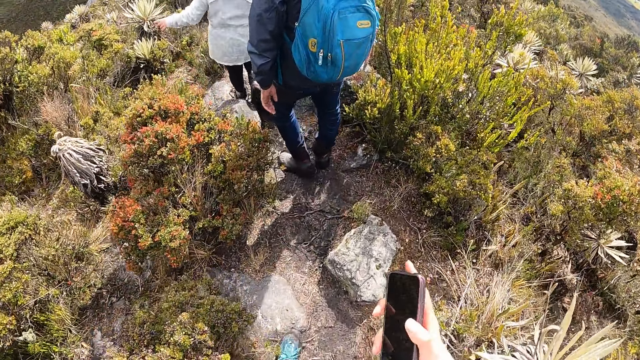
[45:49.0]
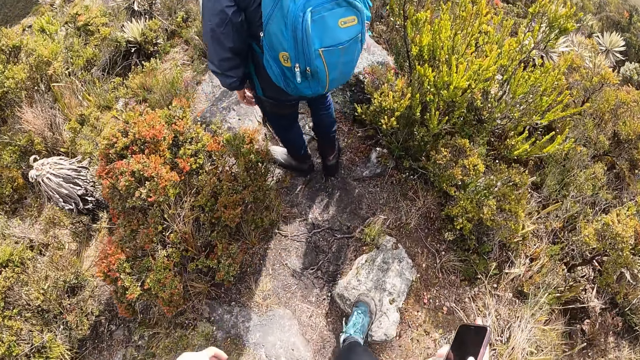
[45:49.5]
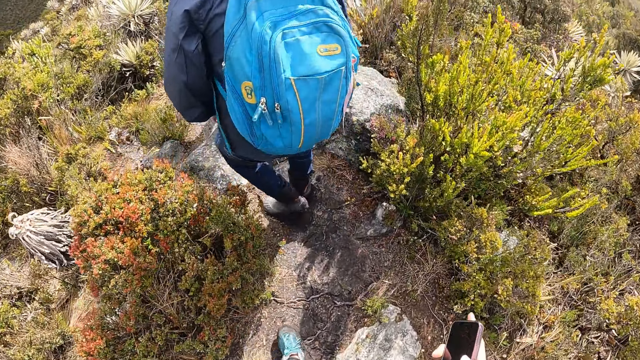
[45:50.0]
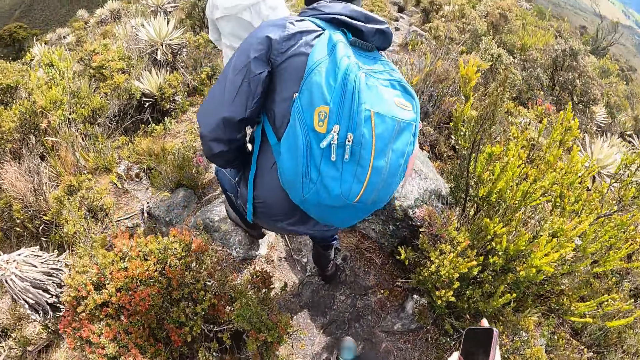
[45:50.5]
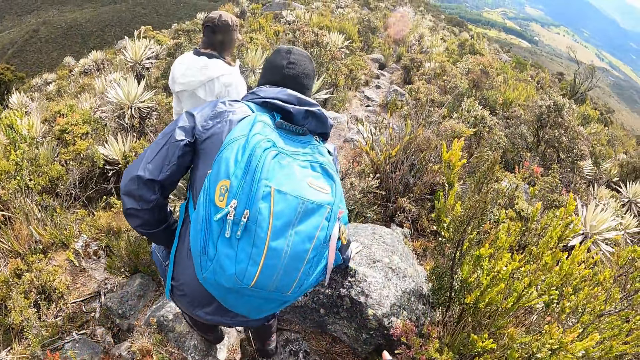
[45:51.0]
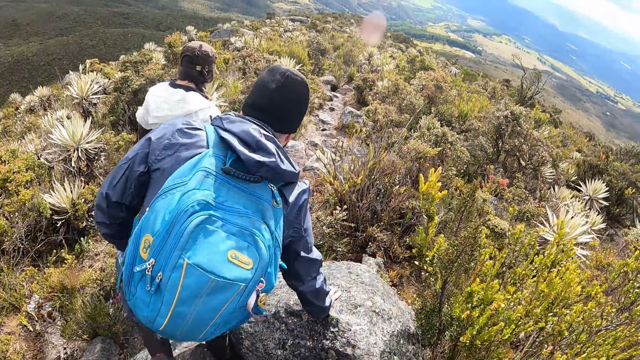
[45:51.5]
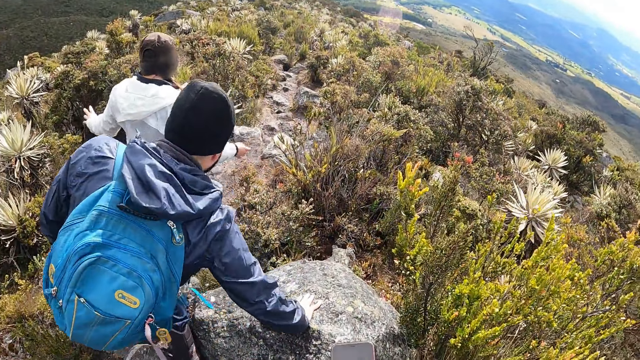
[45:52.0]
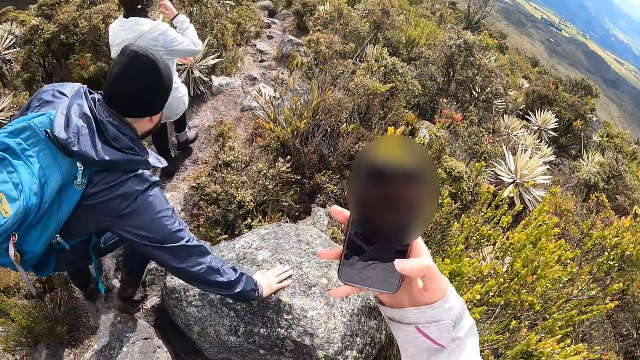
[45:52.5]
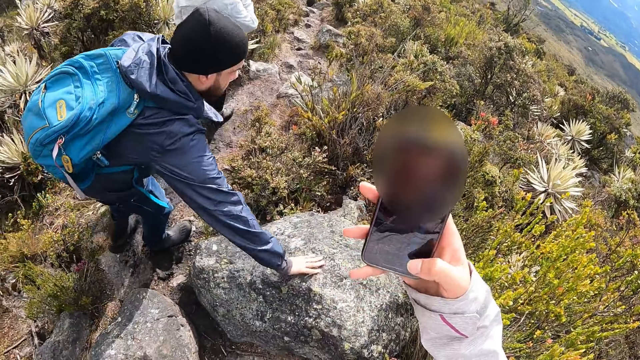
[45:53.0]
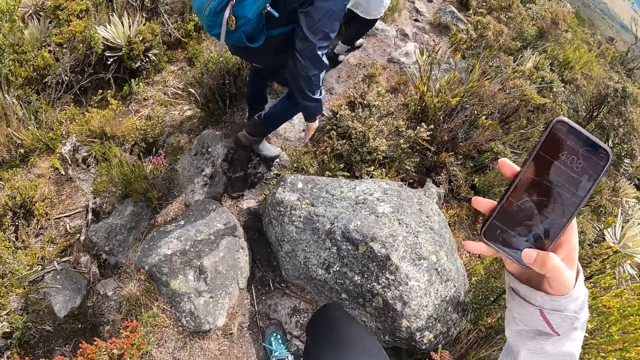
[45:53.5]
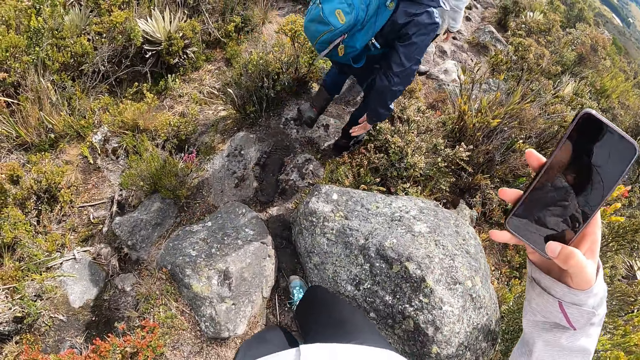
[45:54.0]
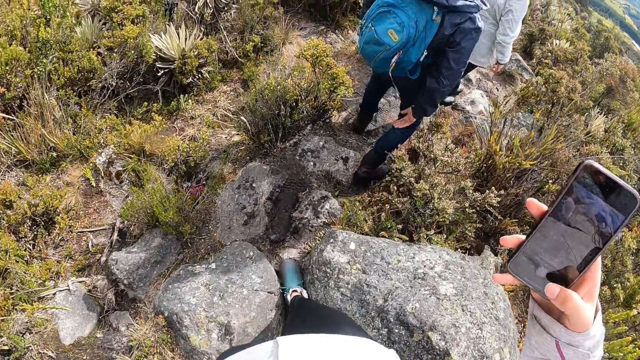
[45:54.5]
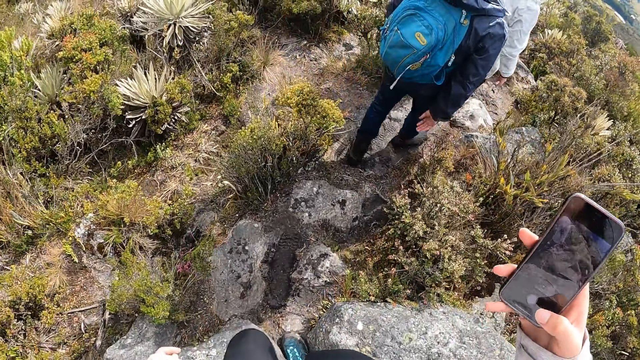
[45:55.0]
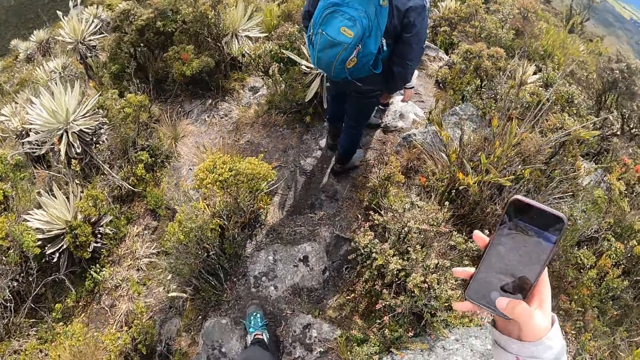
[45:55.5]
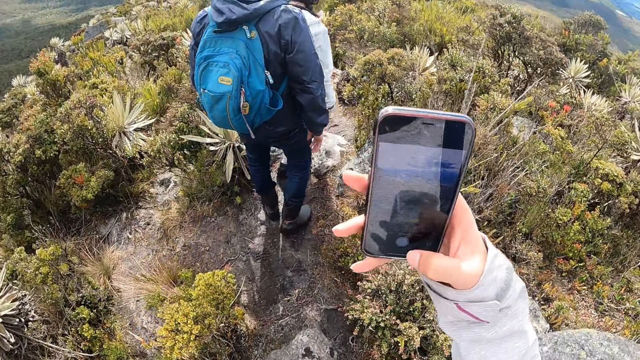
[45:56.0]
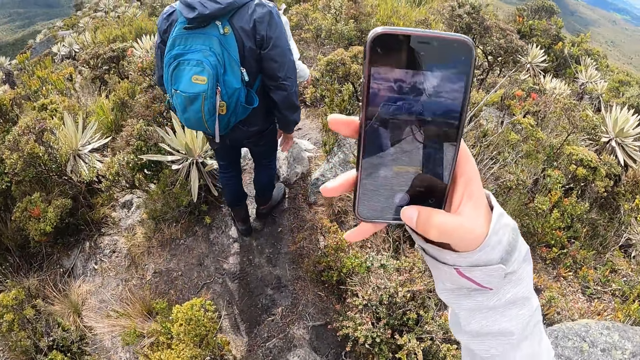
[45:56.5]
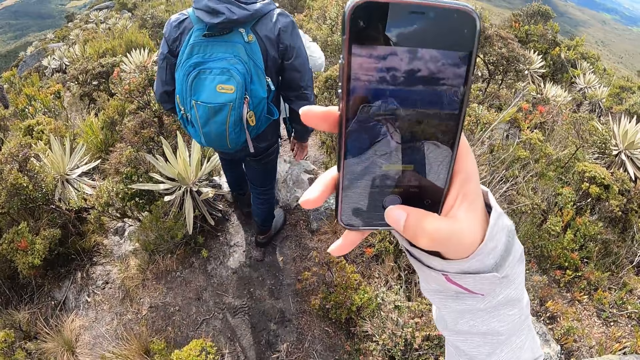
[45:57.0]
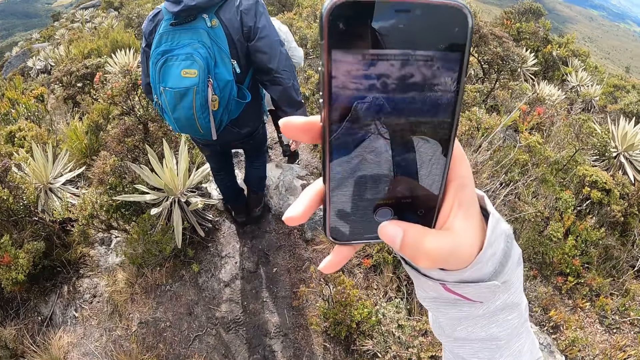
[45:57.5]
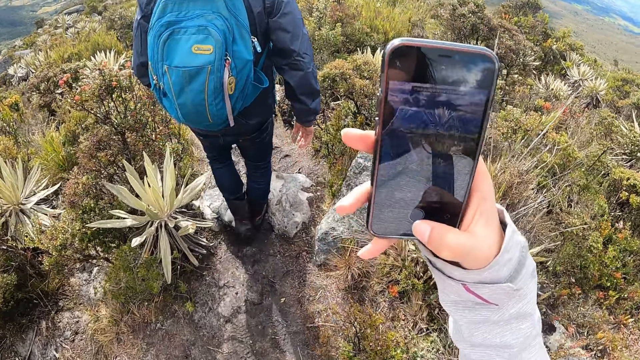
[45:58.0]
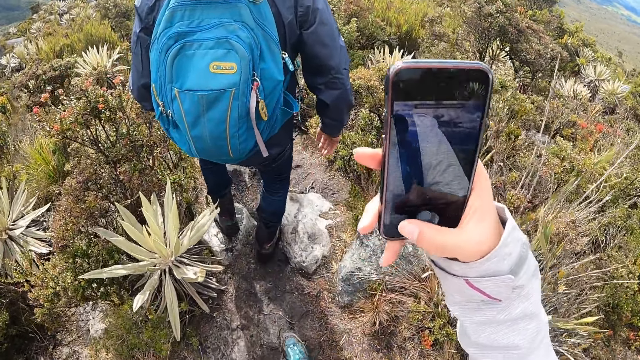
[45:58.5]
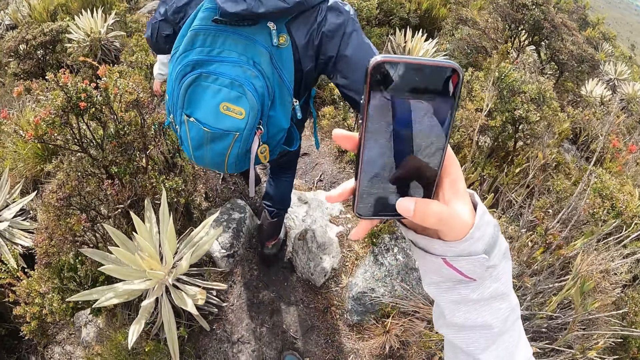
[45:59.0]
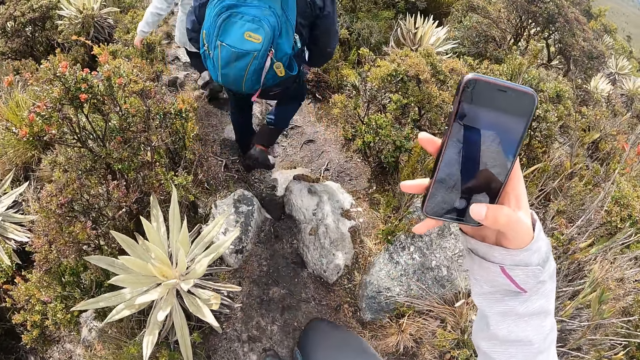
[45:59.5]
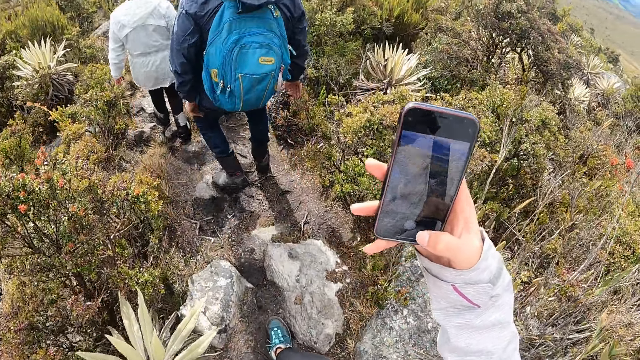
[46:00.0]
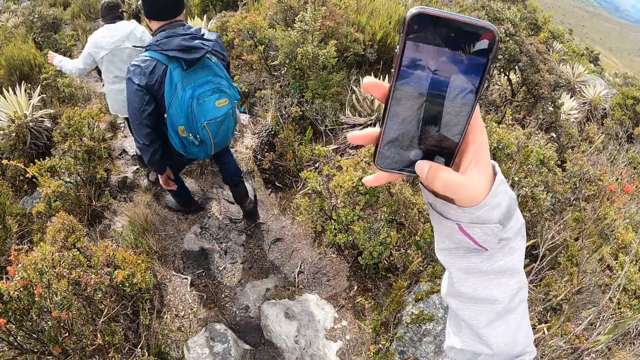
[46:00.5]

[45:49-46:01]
The man places his right hand on a rock. The camera wearer raises the phone in her right hand. She looks at her phone. She takes a selfie with the phone in her right hand with her right thumb. She takes a selfie with the phone in her right hand with her right thumb again.

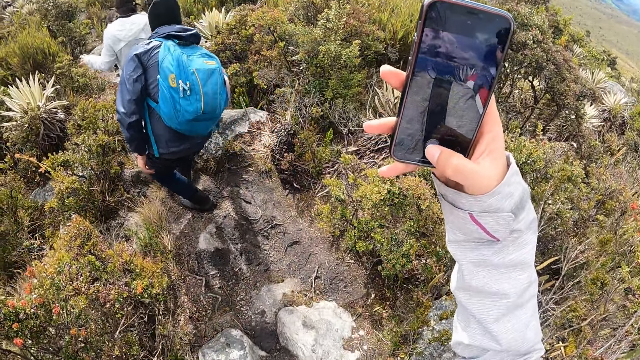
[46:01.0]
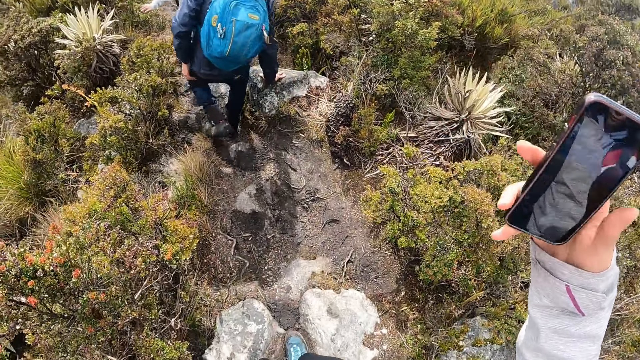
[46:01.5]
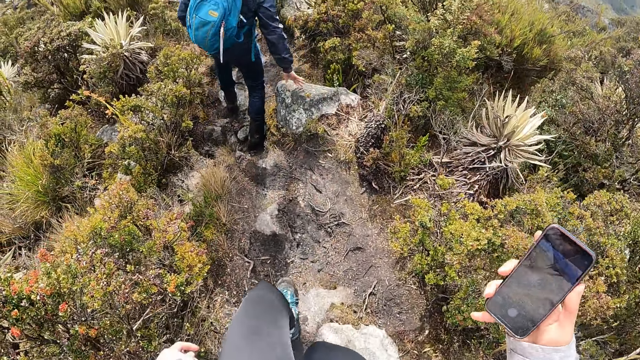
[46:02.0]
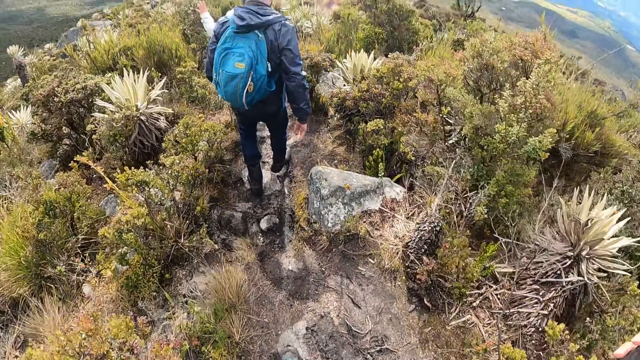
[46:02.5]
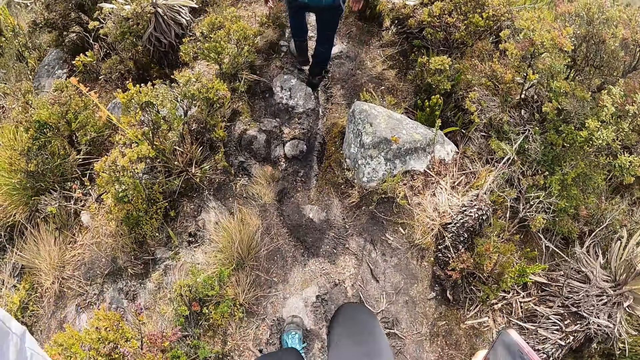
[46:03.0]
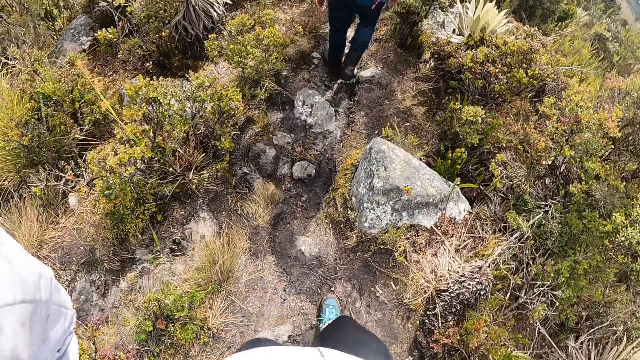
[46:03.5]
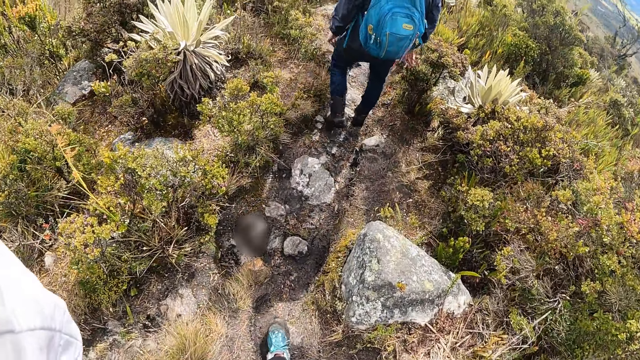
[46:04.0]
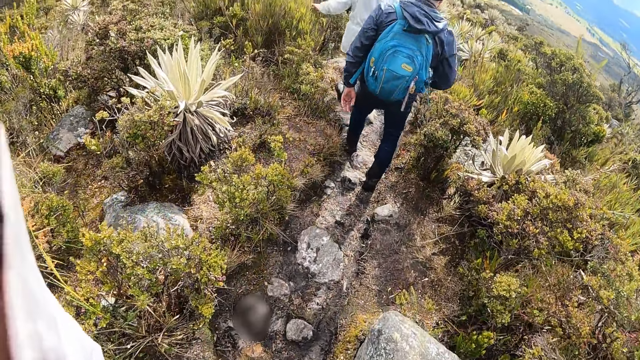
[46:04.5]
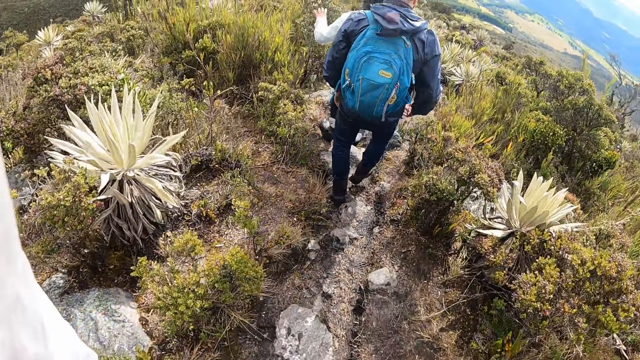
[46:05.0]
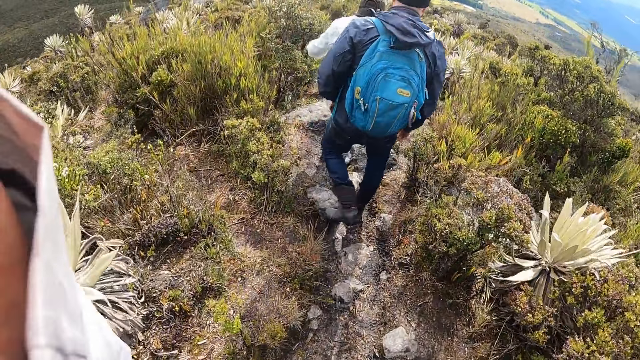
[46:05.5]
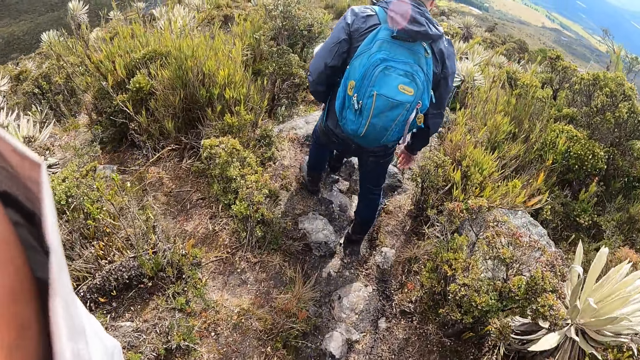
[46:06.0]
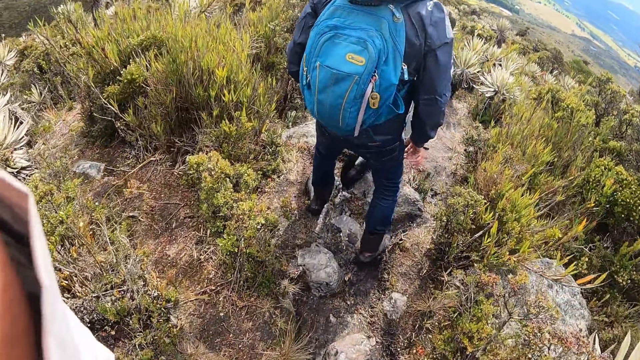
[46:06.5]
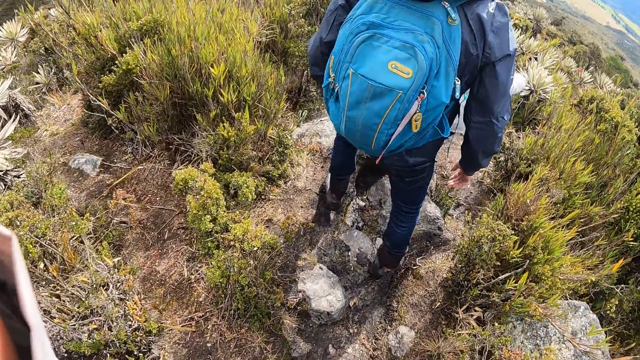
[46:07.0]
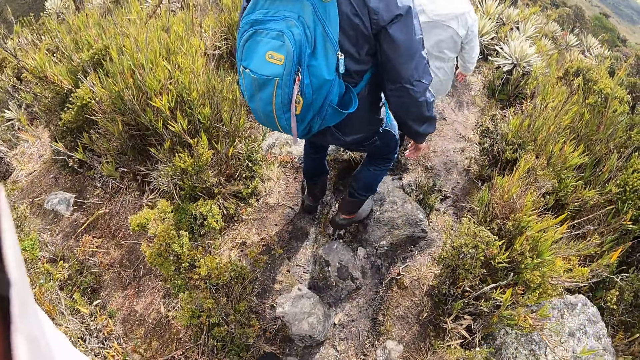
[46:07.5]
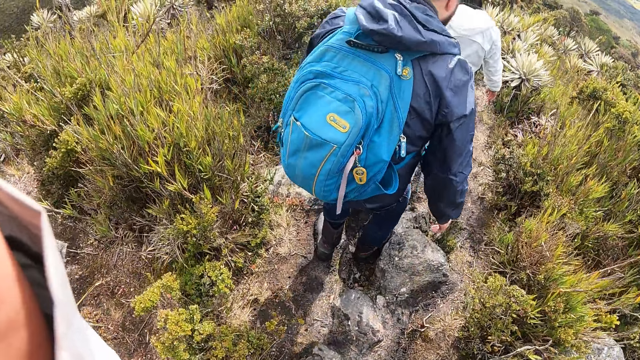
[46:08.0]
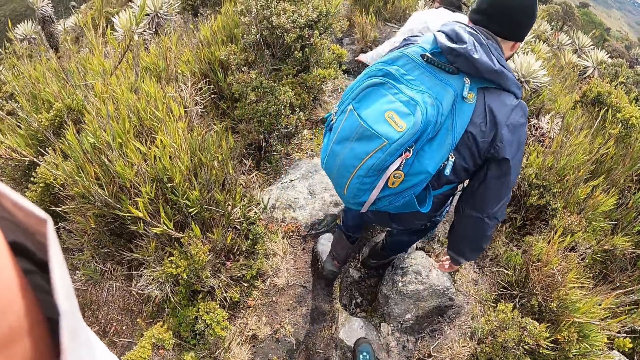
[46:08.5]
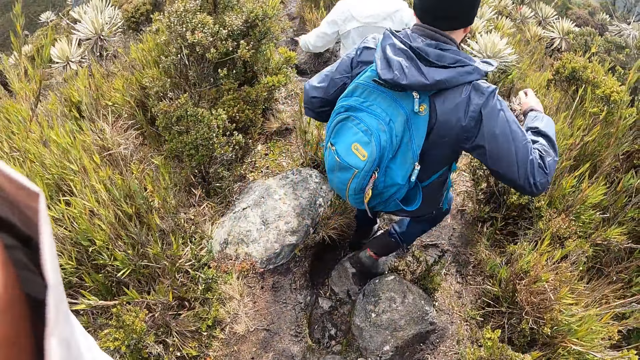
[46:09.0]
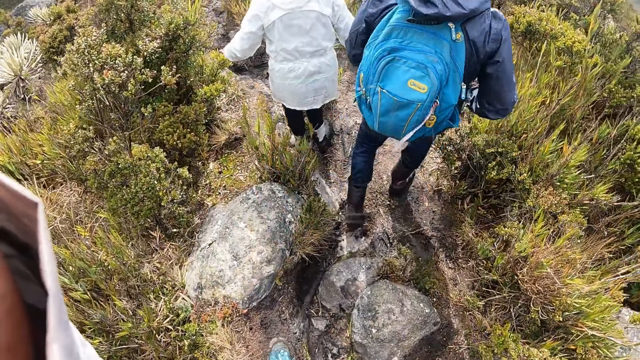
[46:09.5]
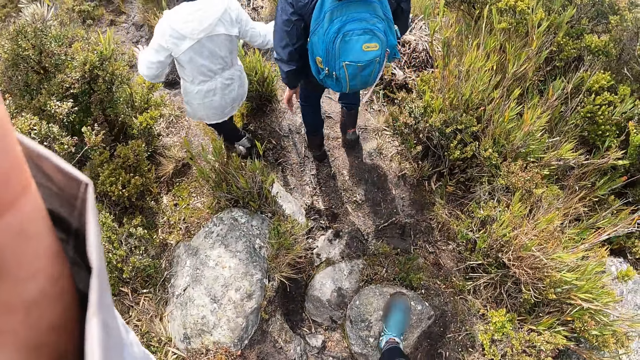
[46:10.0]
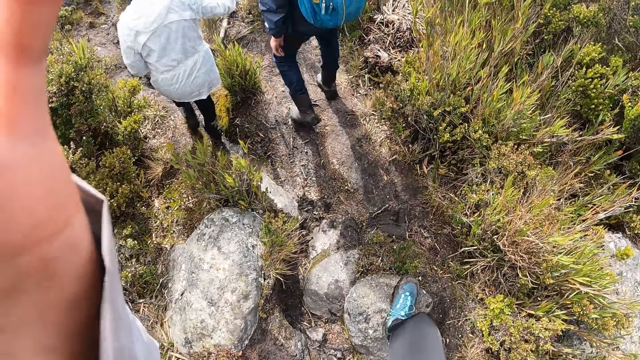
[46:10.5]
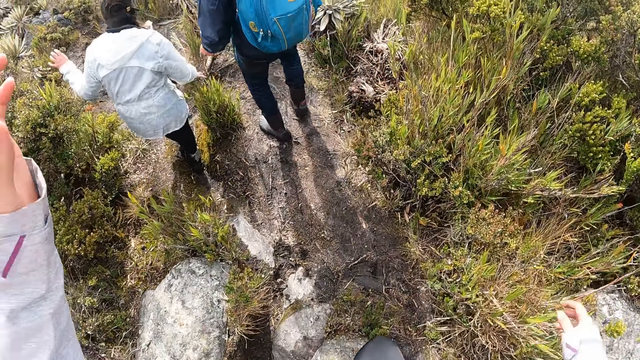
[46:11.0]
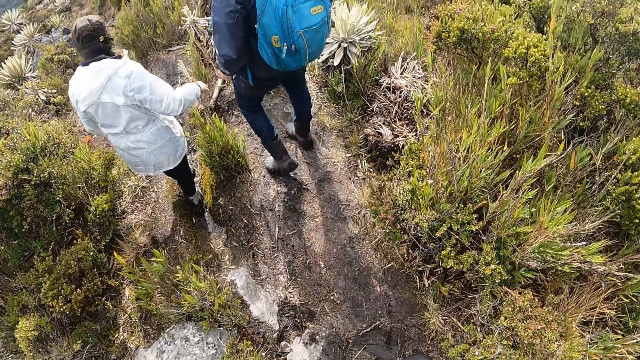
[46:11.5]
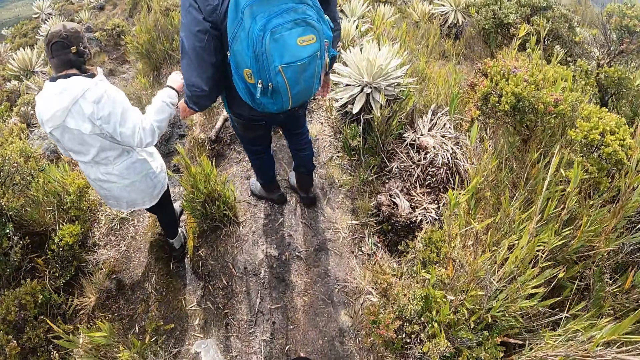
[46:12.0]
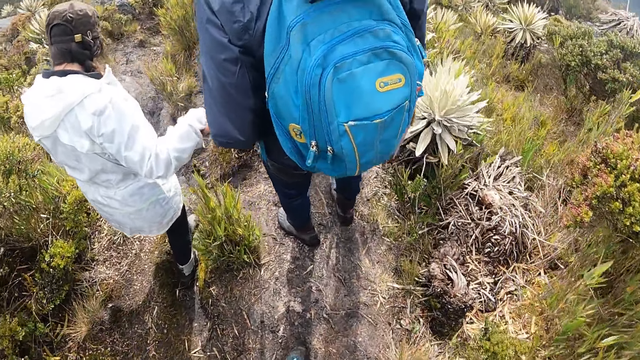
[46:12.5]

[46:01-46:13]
The man places his right hand on the rock. The camera wearer lowers her phone. She adjusts the camera on her head. She lowers her hand.
